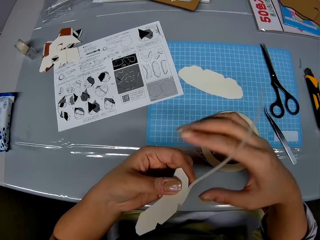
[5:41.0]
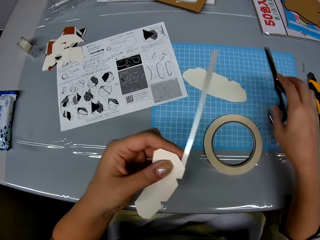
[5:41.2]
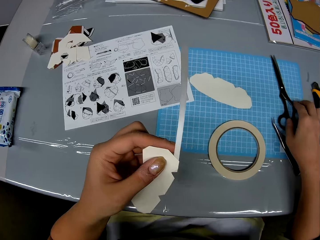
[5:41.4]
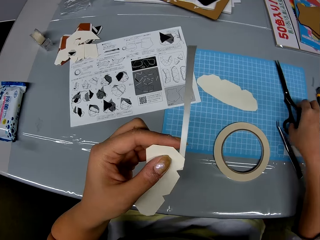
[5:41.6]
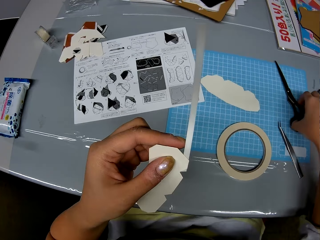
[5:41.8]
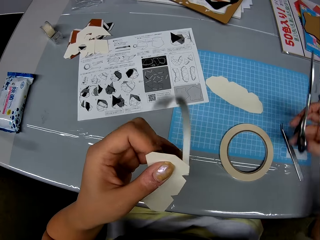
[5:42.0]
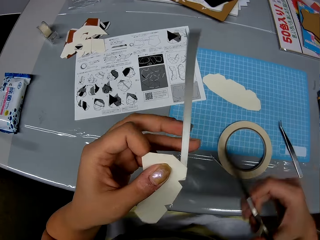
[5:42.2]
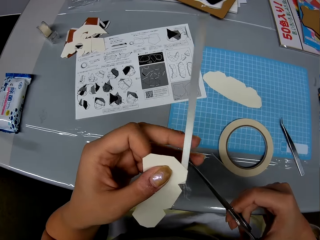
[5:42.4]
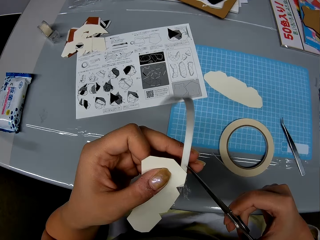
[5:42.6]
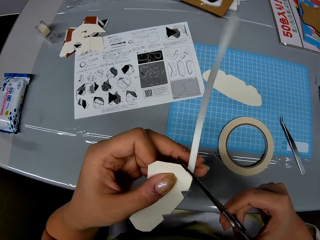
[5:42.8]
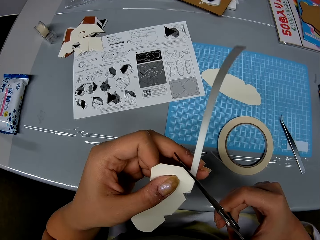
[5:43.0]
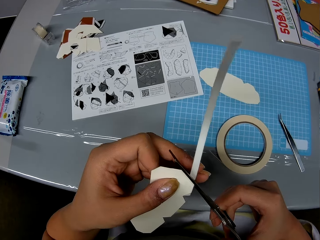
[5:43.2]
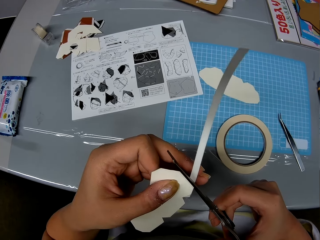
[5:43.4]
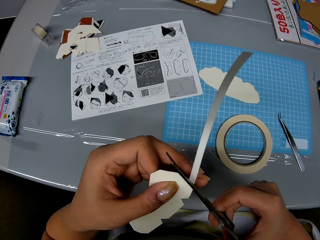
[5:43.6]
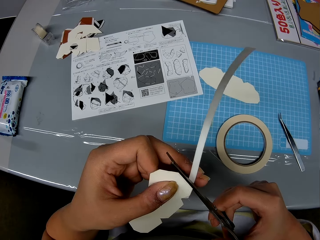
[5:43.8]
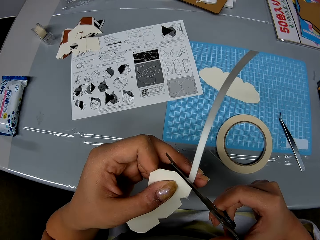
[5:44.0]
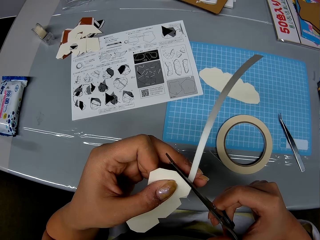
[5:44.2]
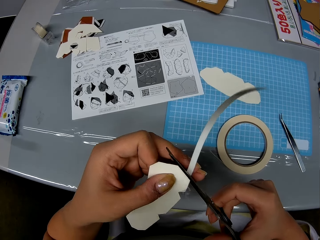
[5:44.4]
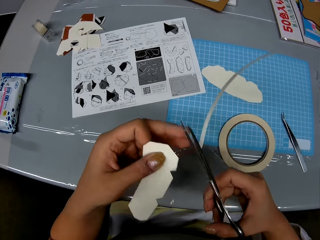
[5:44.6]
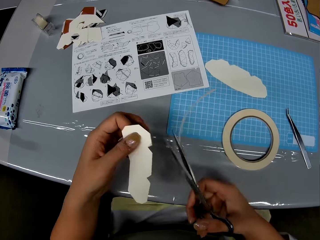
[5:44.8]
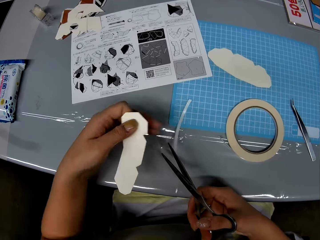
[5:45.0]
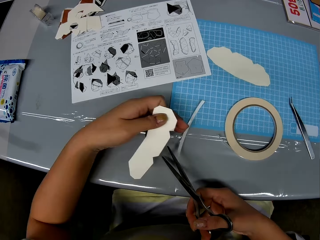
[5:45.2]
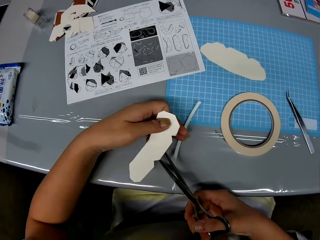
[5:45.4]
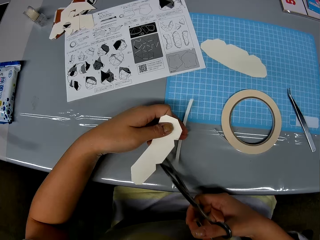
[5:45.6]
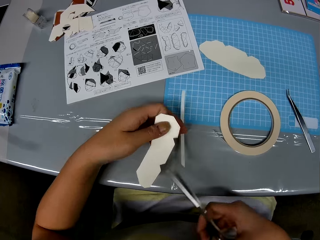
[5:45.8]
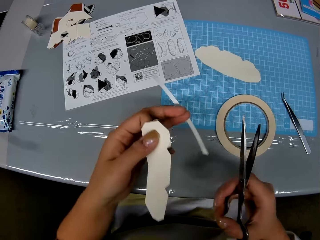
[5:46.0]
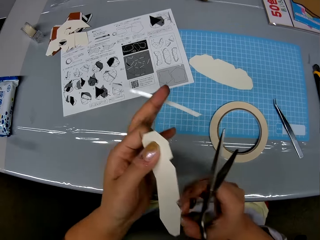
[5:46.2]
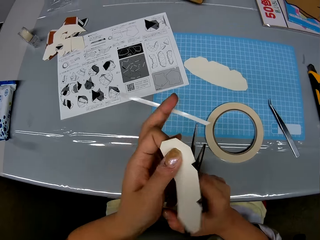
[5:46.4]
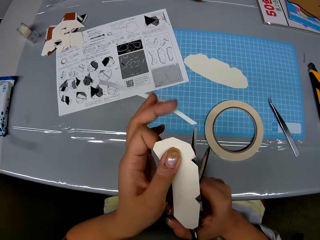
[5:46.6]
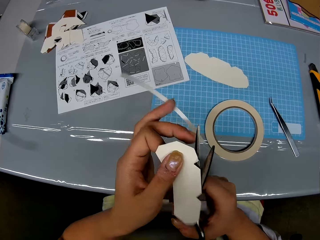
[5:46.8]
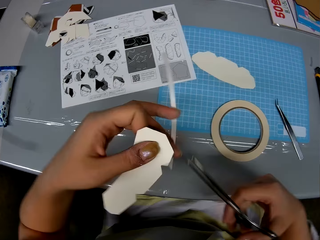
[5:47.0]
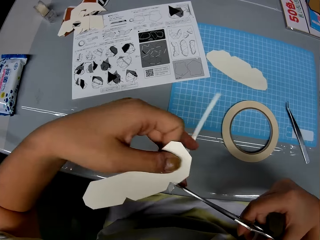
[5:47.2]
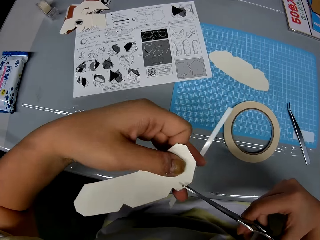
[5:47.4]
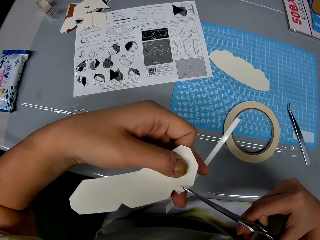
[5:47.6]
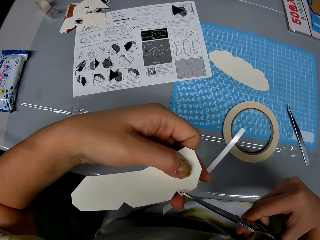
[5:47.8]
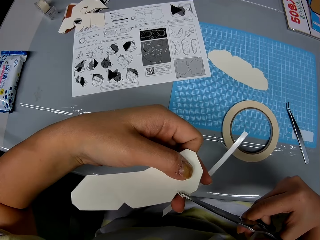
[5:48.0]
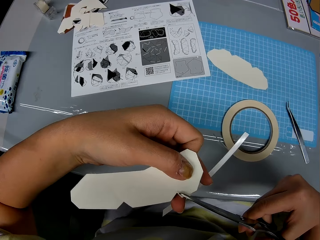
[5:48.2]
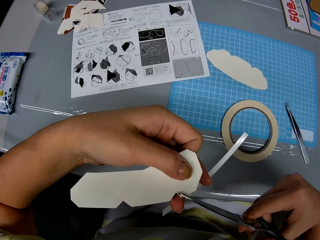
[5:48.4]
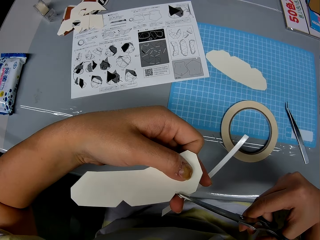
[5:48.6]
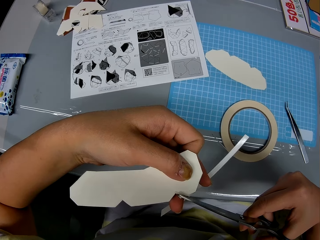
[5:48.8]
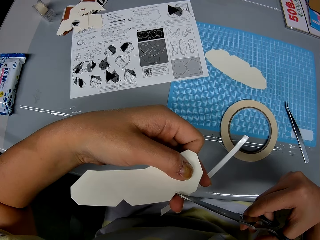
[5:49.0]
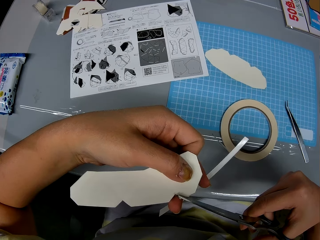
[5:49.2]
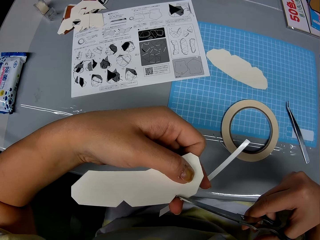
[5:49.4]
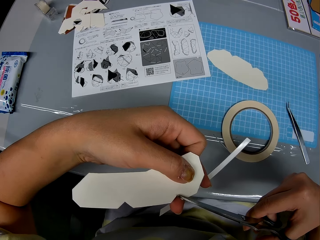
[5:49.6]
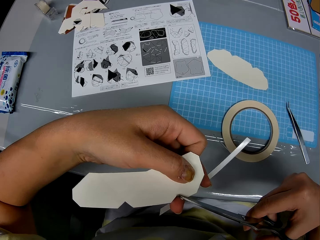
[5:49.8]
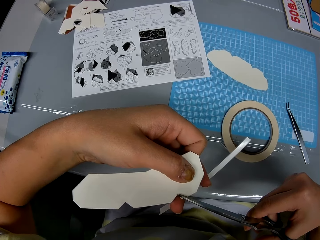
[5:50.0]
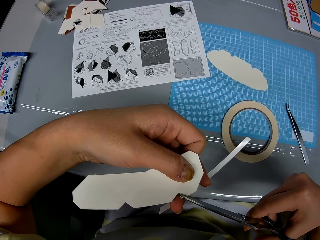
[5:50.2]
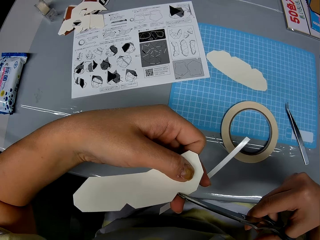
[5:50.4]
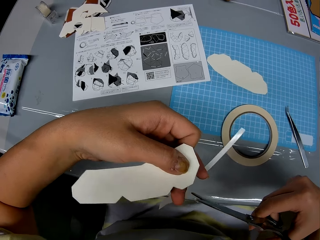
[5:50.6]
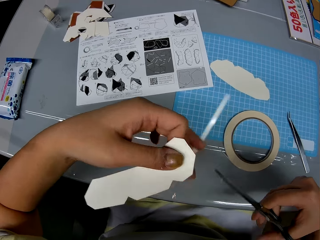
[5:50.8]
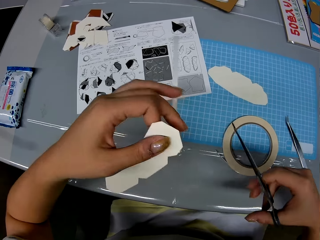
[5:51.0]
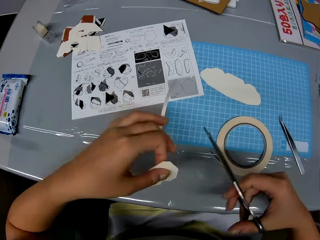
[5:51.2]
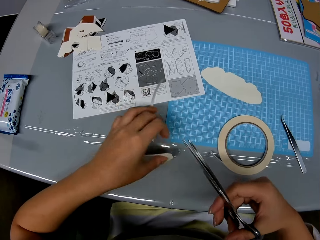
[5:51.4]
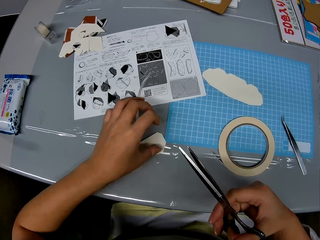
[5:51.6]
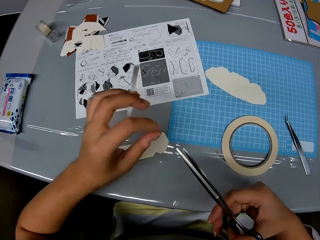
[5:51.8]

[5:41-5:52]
The camera wearer picks up the scissors from the table. They cut out tape on the craft with the scissors. They trim the craft with the scissors. They cut the adhesive tape.

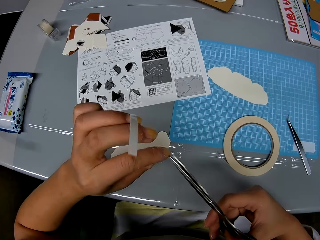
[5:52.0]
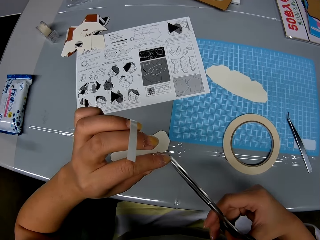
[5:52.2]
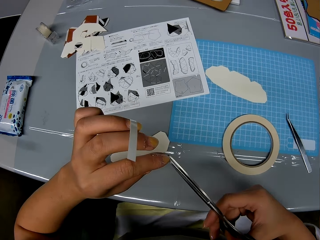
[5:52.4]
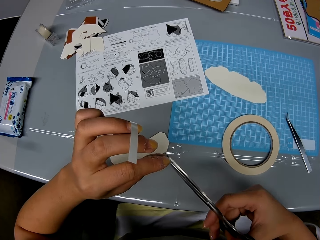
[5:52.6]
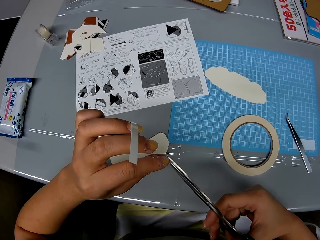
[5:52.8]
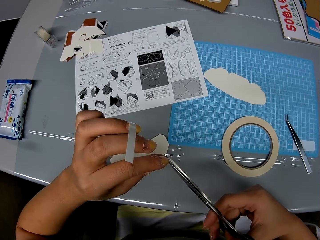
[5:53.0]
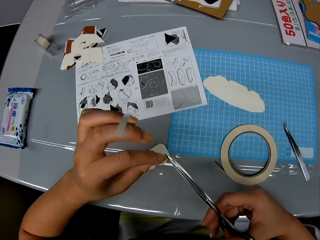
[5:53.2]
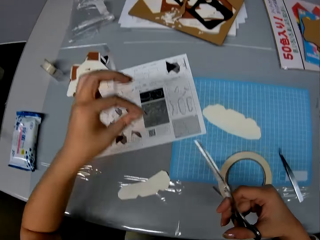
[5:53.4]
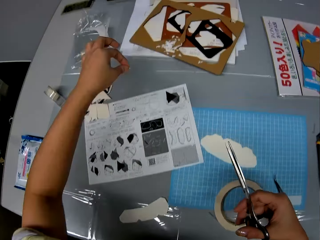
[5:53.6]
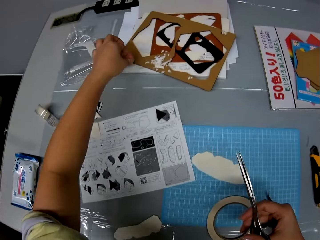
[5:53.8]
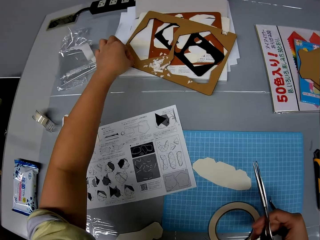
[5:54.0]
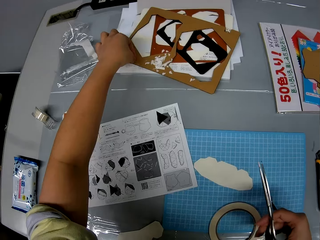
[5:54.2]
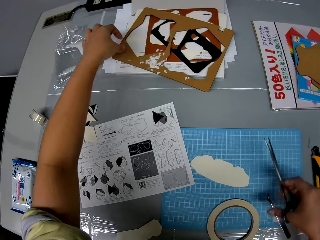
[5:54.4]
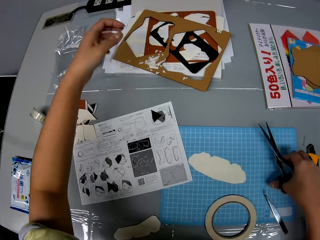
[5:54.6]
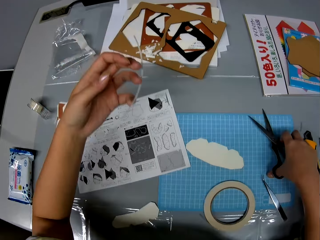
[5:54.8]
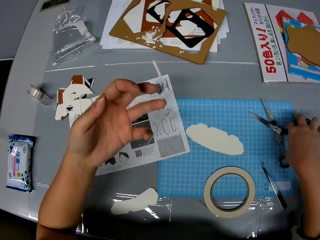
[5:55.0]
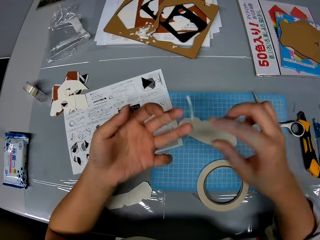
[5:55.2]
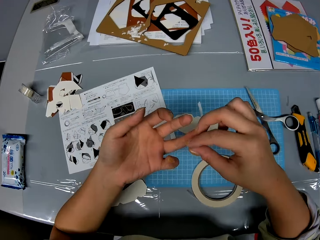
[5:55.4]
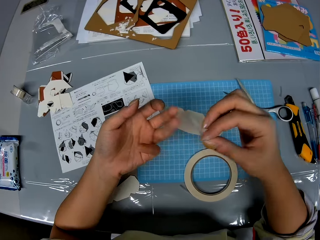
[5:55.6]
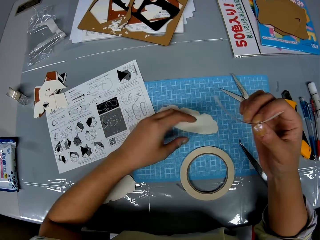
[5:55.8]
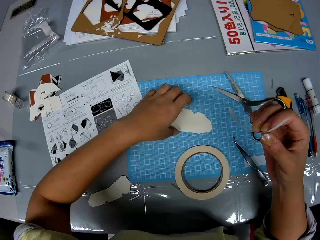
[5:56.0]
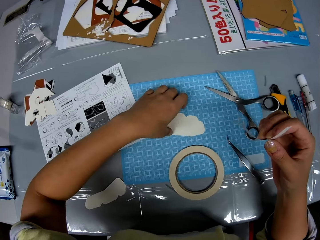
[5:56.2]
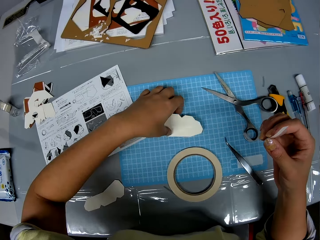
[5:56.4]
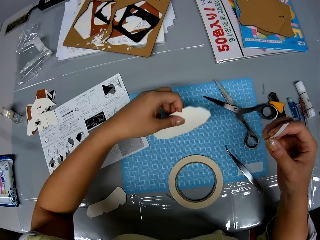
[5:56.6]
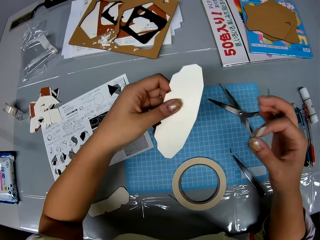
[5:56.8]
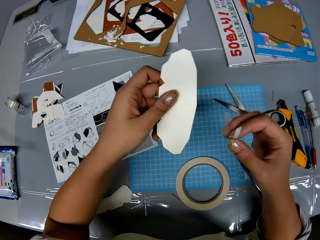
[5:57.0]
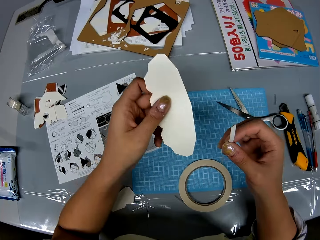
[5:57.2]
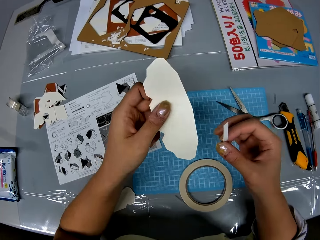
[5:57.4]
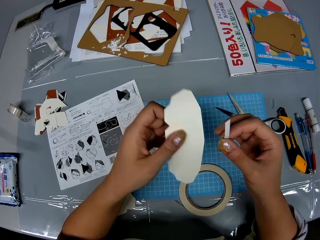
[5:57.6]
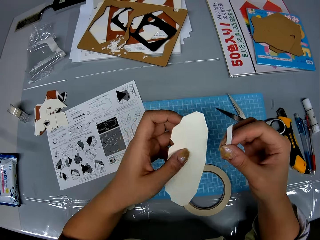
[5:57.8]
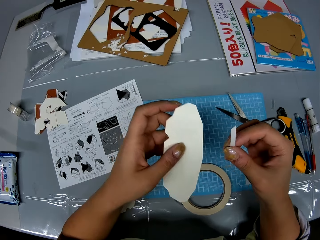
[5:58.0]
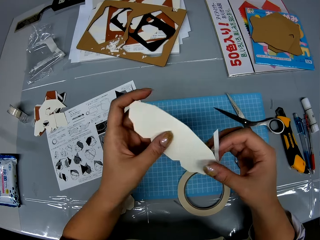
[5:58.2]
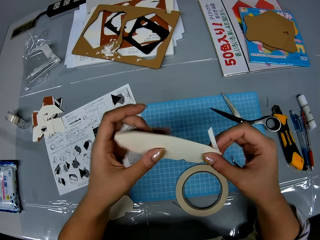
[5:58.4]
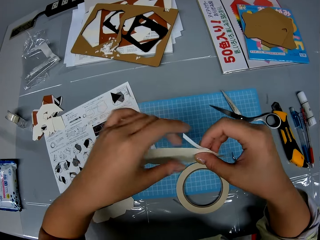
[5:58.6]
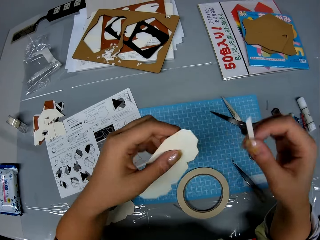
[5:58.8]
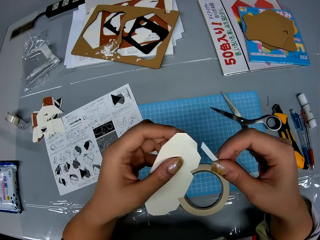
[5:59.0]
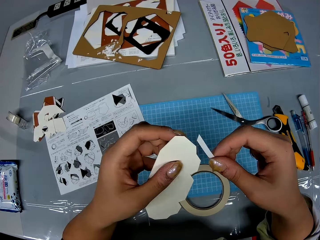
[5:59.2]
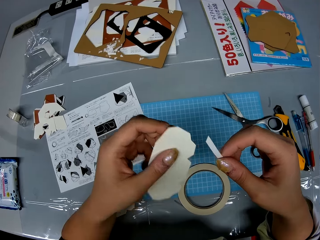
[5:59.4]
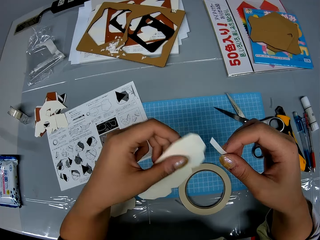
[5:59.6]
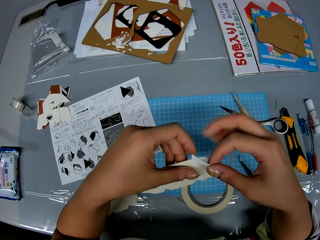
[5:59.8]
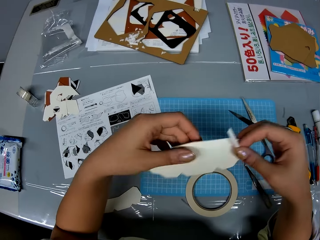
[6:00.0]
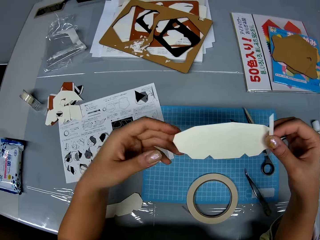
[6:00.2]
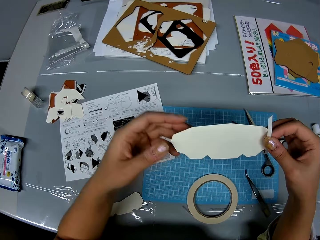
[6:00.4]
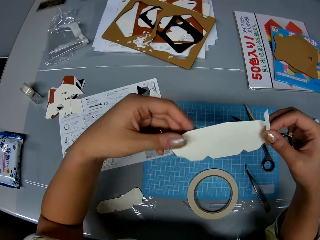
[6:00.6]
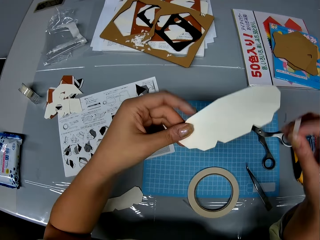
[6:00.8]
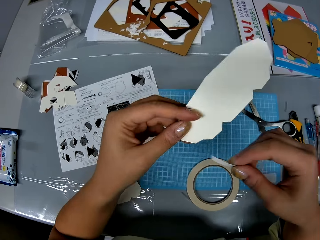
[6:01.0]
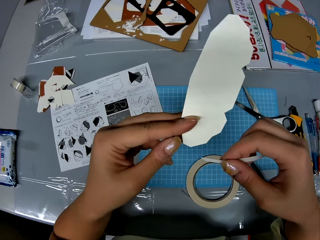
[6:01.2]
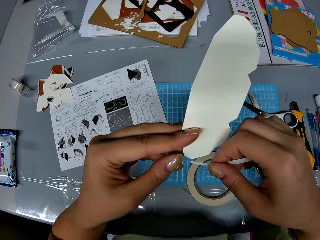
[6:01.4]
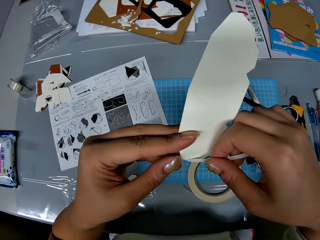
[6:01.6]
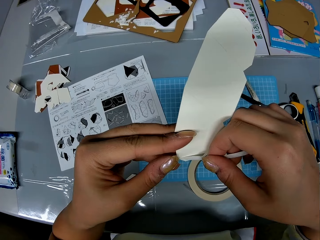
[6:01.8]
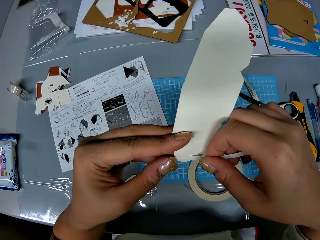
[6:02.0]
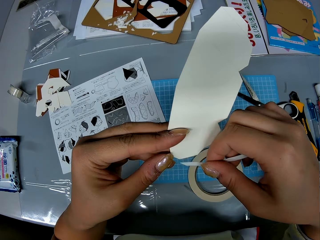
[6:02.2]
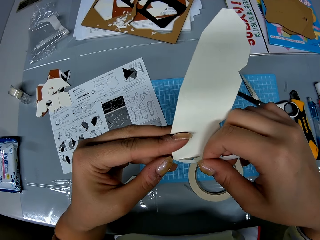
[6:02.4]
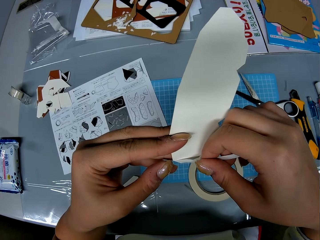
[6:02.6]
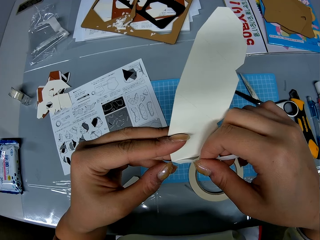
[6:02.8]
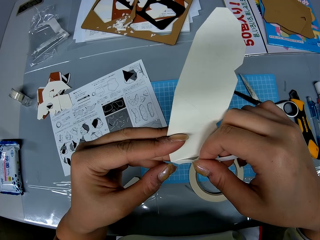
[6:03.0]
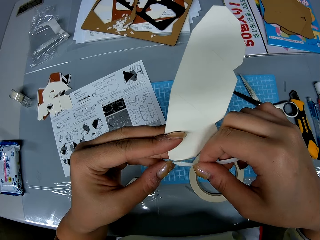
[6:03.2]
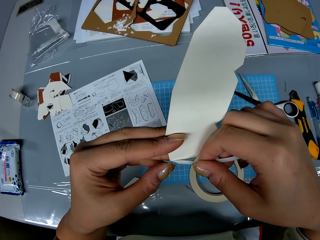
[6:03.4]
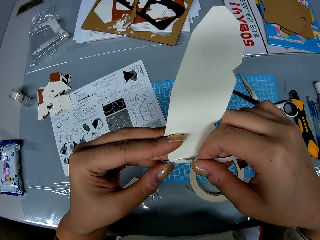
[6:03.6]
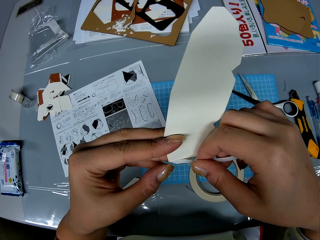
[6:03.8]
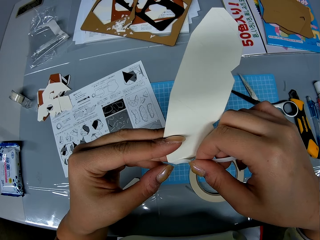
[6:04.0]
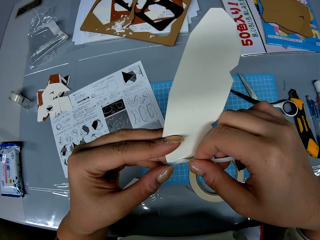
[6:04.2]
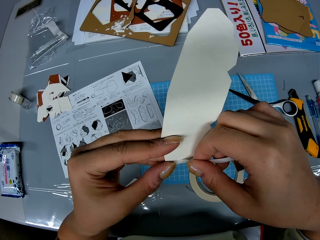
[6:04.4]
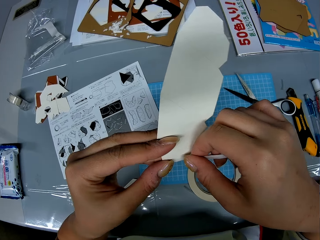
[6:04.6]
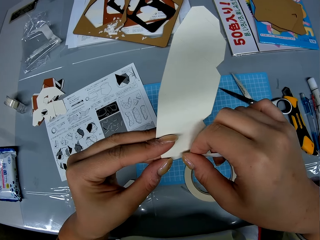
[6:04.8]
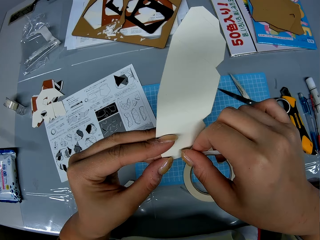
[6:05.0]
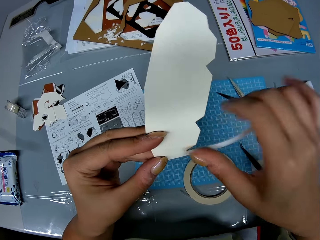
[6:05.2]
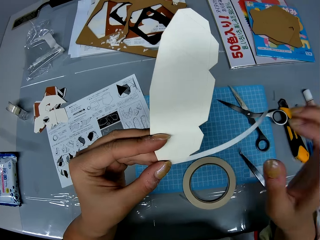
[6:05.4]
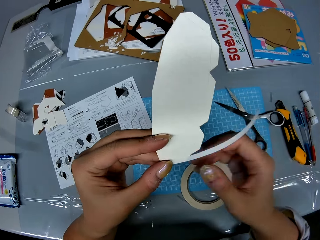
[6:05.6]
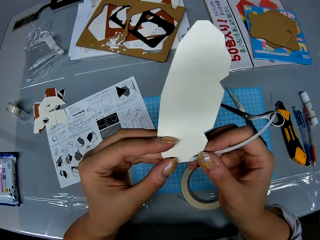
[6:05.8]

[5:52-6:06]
The camera wearer removes a piece of adhesive tape. He drops the piece of craft on the table. He drops the cut out remnants on the table. He drops the scissors on the table. He exchanges the piece of adhesive tape on his right hand. He picks up another piece of craft. He rotates the crafting paper. He places the tape on the piece of craft.
